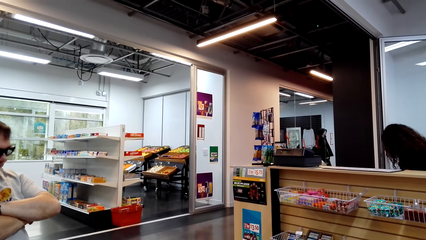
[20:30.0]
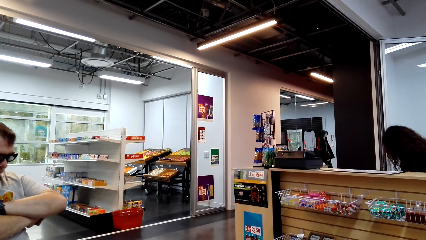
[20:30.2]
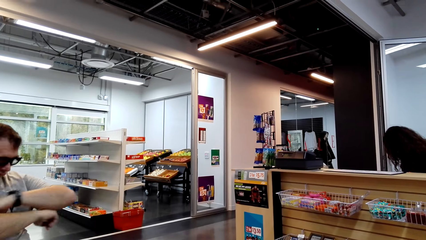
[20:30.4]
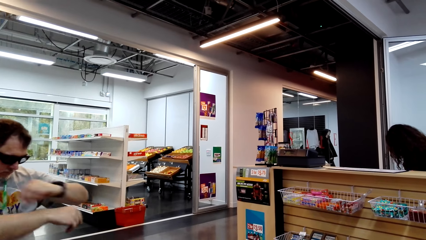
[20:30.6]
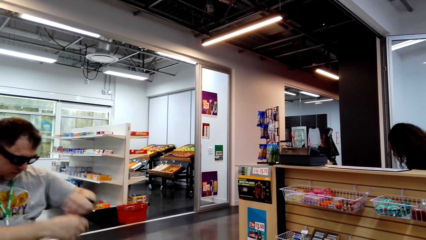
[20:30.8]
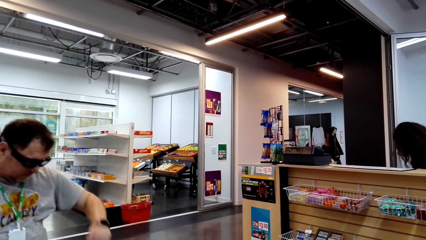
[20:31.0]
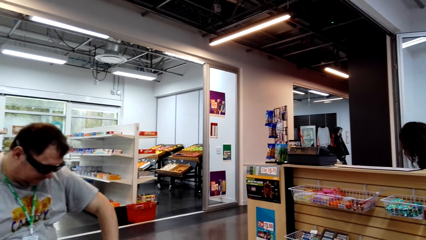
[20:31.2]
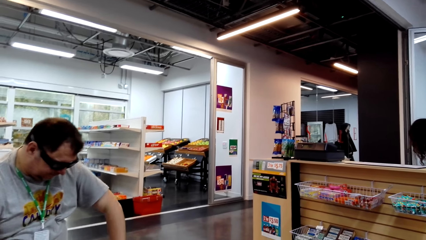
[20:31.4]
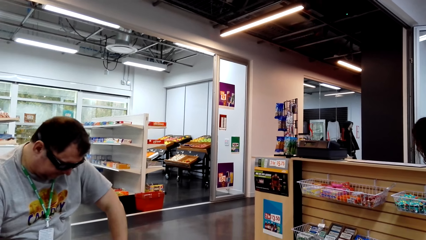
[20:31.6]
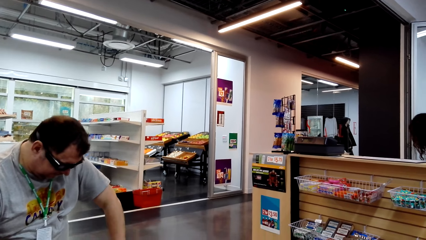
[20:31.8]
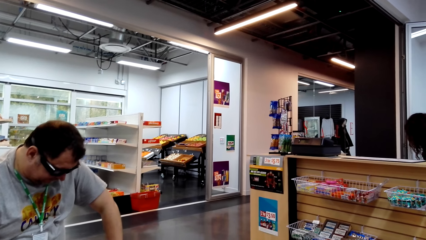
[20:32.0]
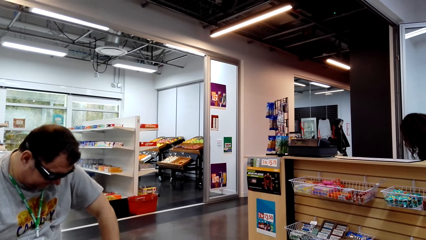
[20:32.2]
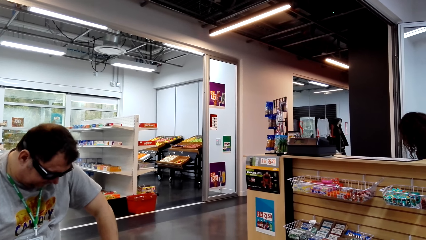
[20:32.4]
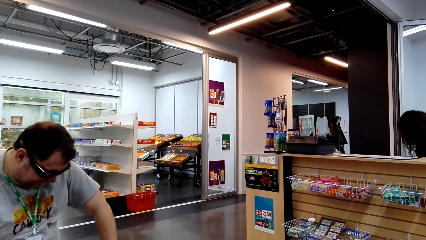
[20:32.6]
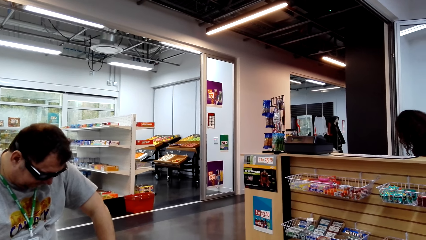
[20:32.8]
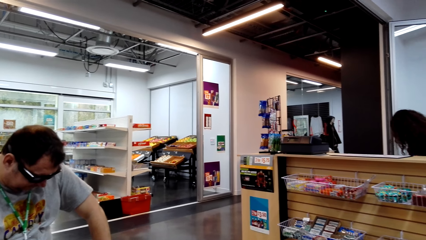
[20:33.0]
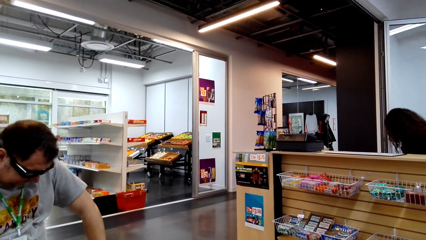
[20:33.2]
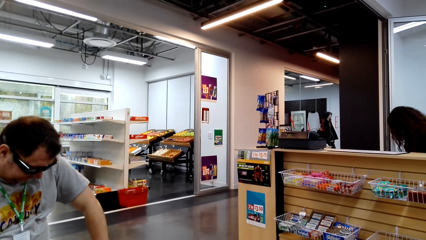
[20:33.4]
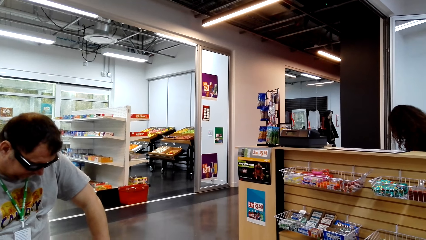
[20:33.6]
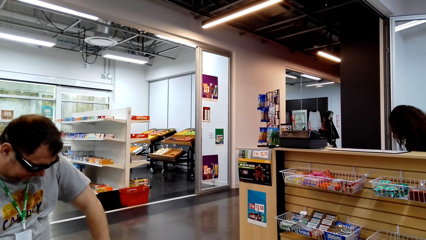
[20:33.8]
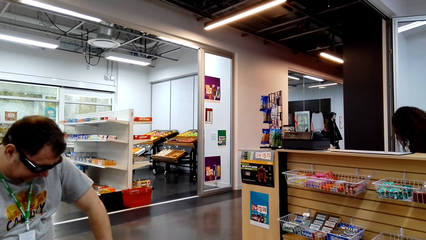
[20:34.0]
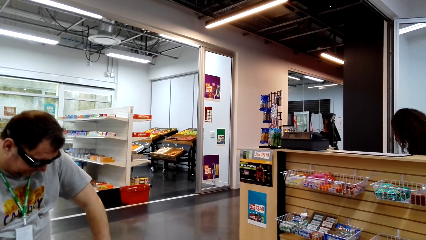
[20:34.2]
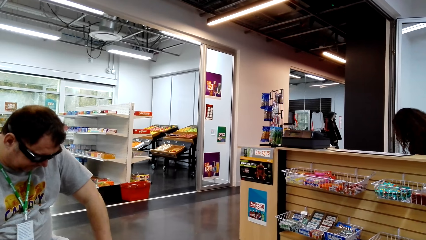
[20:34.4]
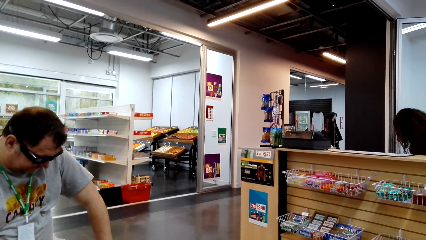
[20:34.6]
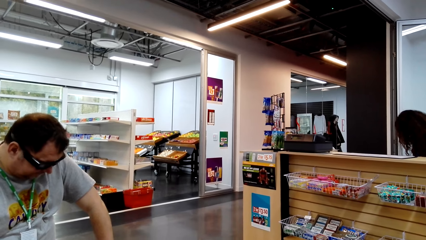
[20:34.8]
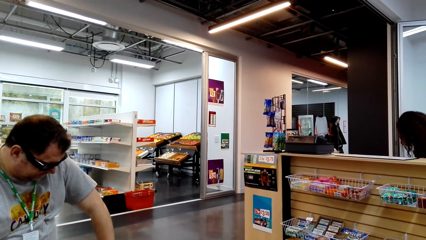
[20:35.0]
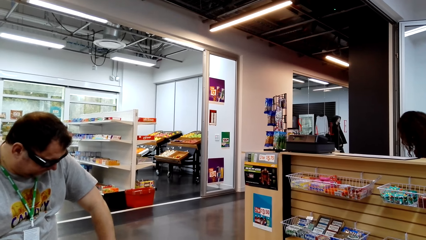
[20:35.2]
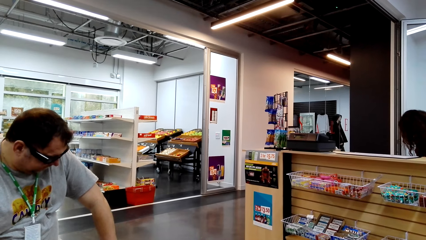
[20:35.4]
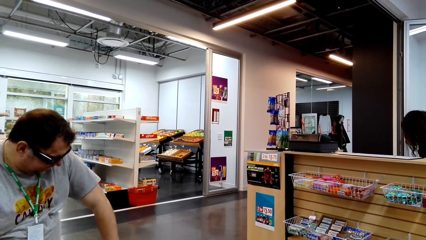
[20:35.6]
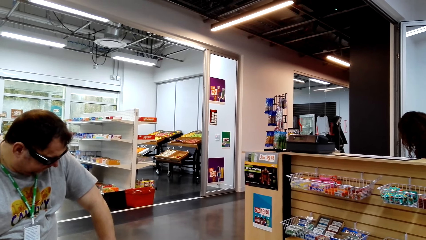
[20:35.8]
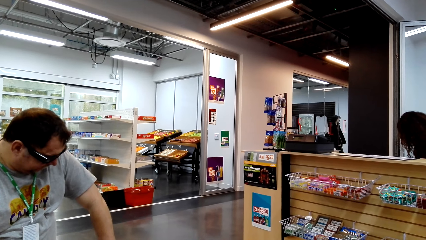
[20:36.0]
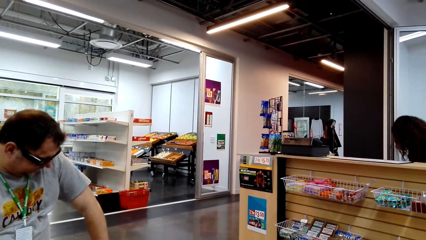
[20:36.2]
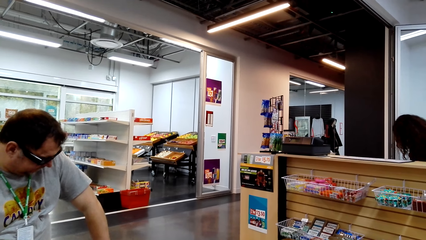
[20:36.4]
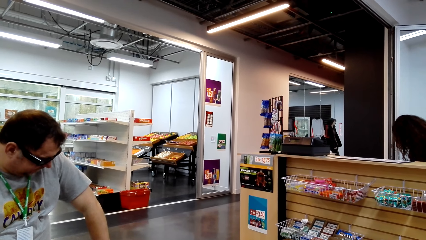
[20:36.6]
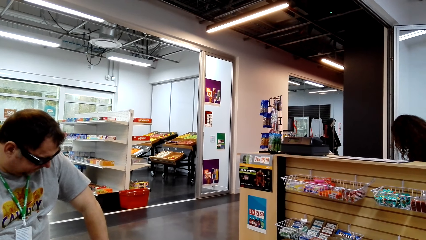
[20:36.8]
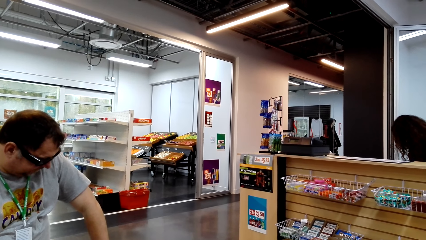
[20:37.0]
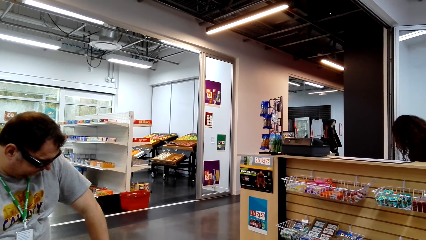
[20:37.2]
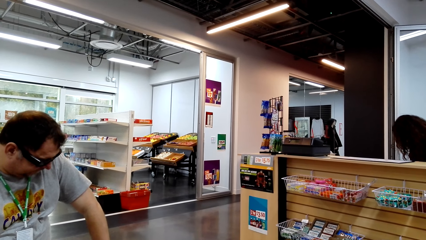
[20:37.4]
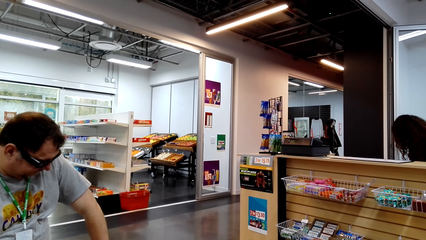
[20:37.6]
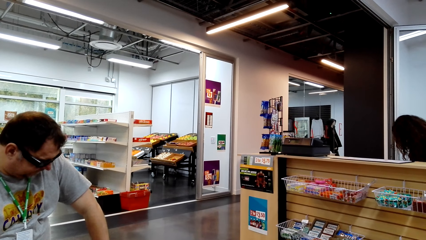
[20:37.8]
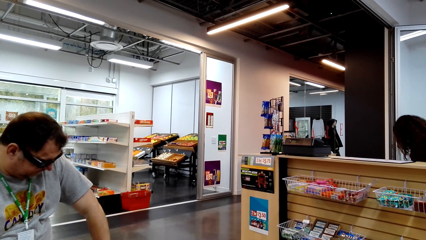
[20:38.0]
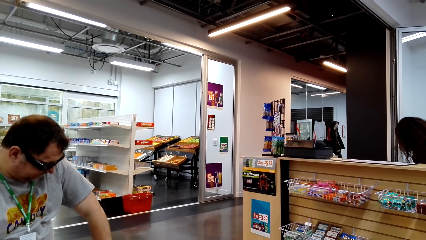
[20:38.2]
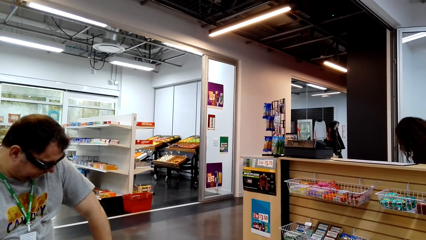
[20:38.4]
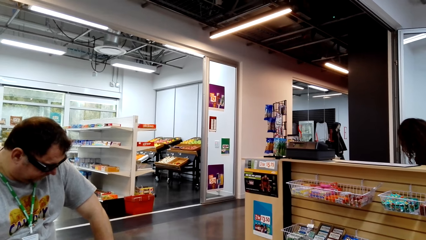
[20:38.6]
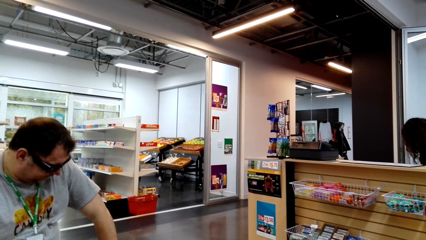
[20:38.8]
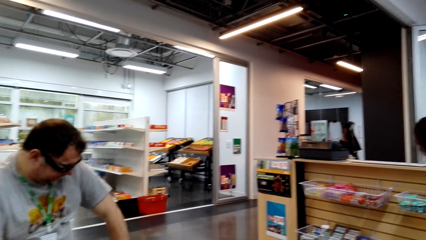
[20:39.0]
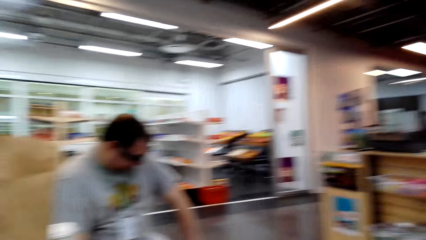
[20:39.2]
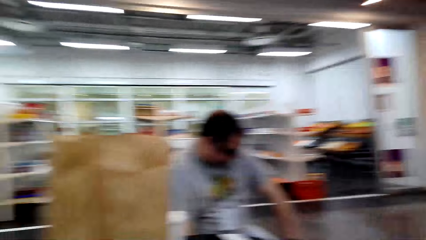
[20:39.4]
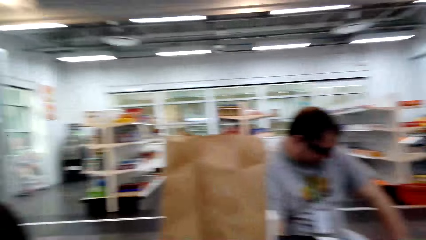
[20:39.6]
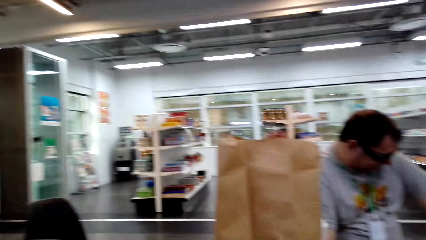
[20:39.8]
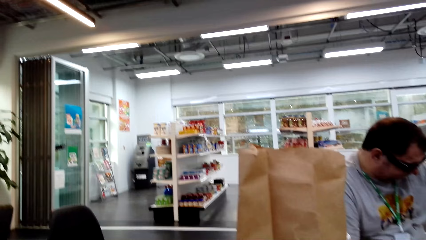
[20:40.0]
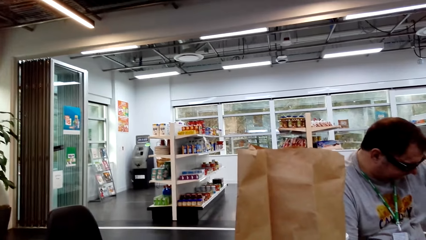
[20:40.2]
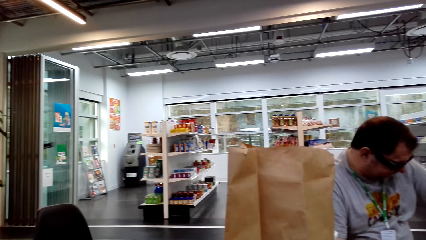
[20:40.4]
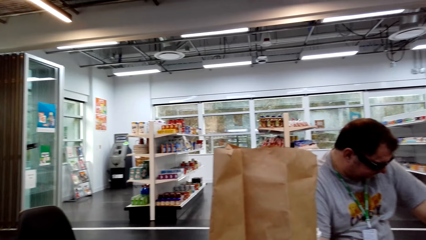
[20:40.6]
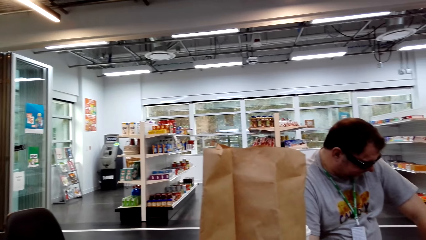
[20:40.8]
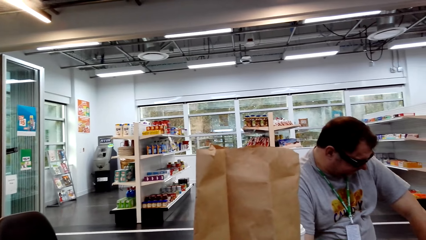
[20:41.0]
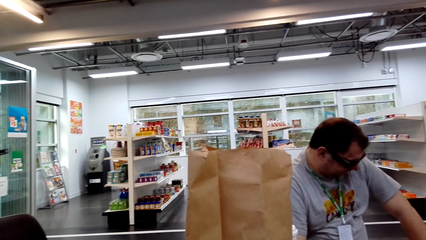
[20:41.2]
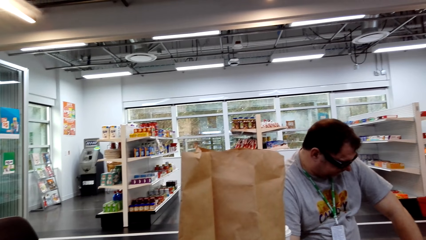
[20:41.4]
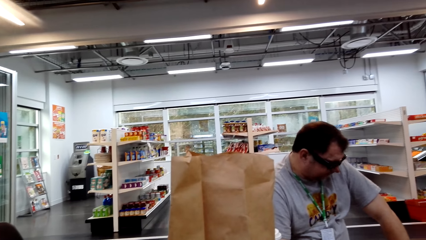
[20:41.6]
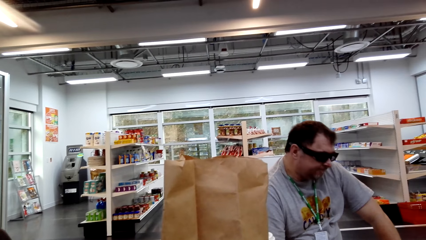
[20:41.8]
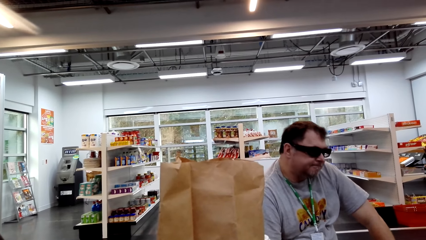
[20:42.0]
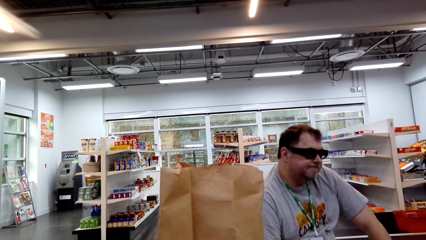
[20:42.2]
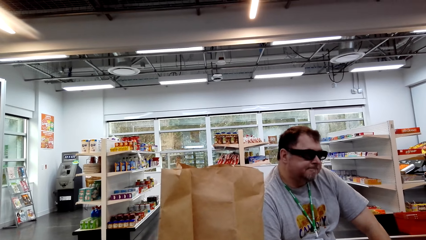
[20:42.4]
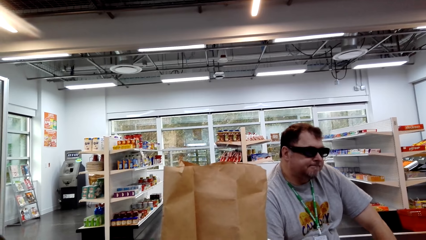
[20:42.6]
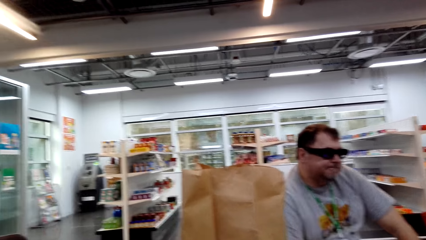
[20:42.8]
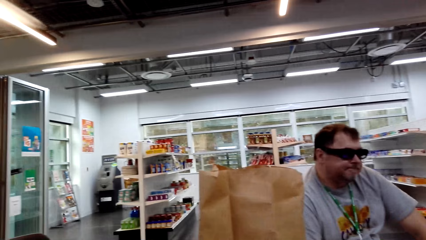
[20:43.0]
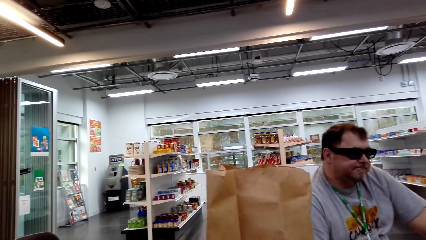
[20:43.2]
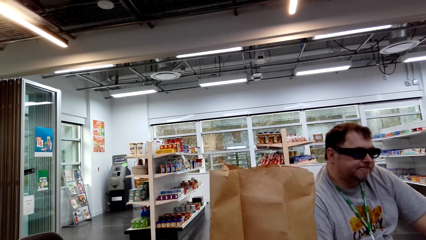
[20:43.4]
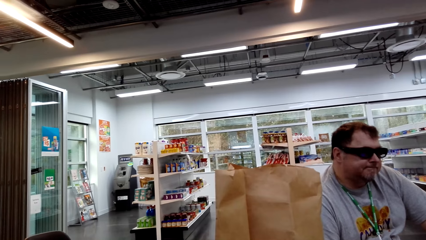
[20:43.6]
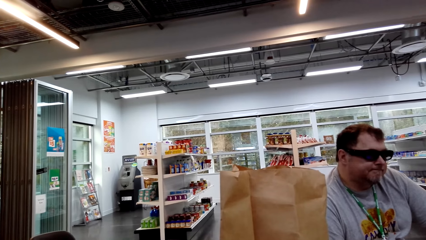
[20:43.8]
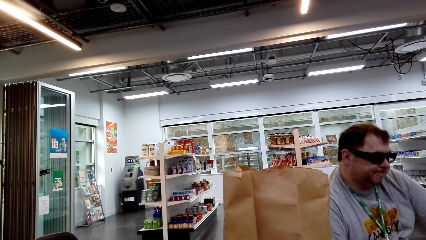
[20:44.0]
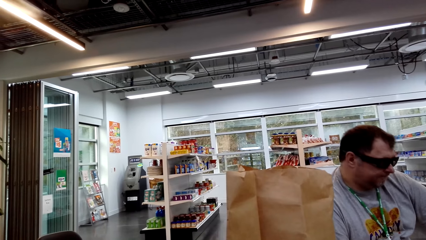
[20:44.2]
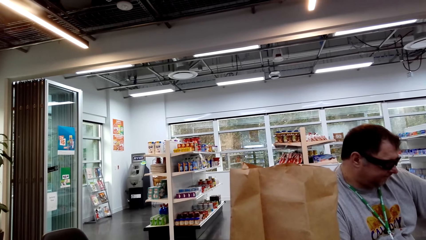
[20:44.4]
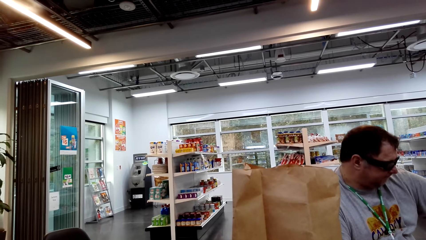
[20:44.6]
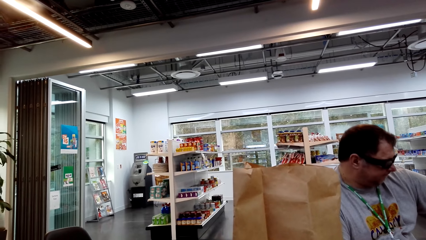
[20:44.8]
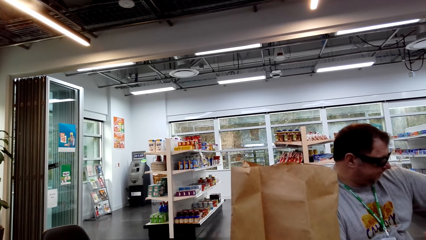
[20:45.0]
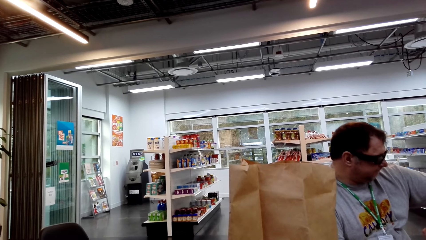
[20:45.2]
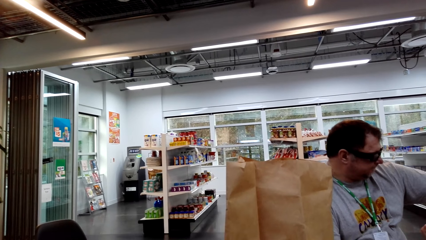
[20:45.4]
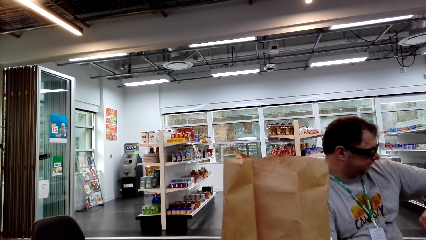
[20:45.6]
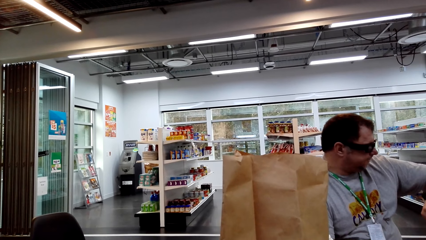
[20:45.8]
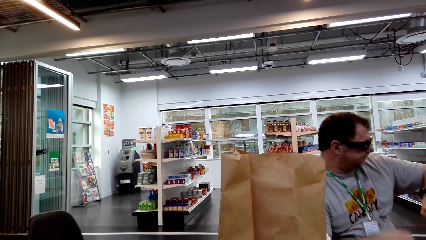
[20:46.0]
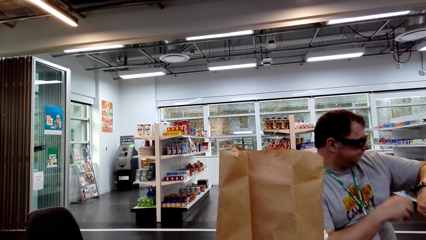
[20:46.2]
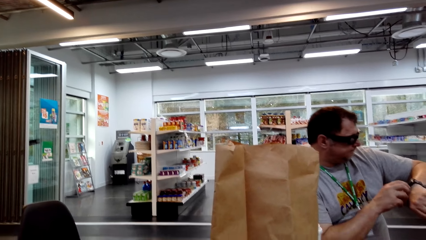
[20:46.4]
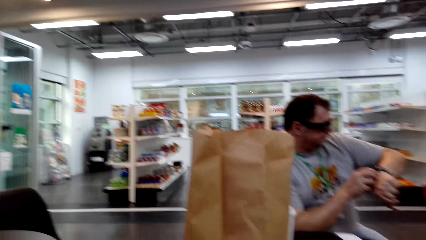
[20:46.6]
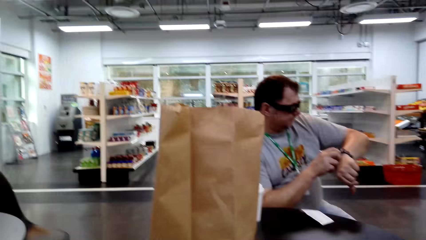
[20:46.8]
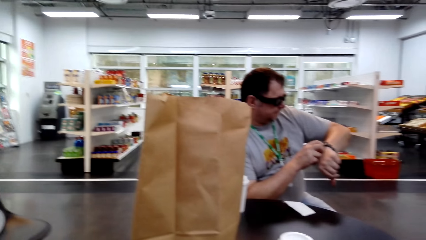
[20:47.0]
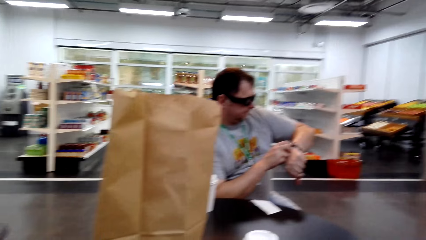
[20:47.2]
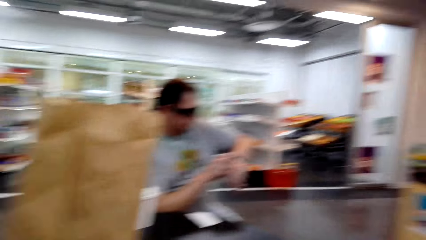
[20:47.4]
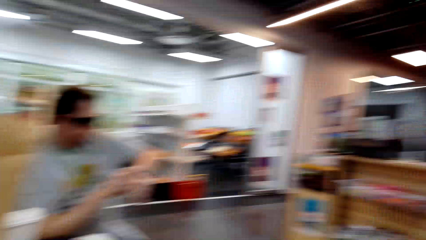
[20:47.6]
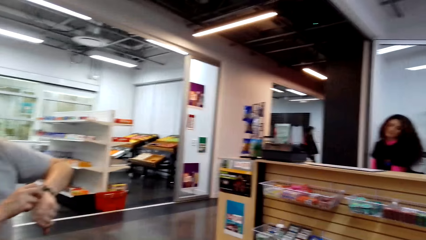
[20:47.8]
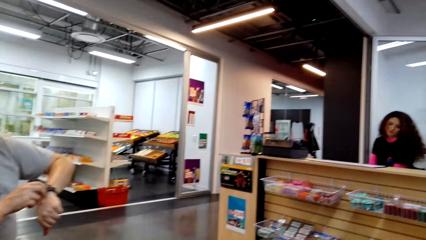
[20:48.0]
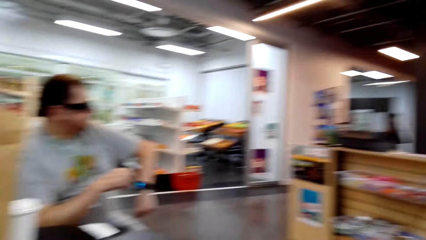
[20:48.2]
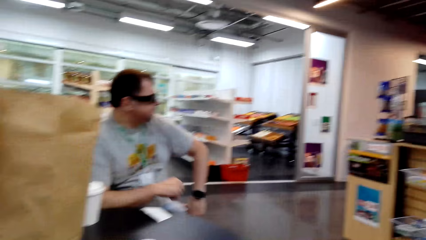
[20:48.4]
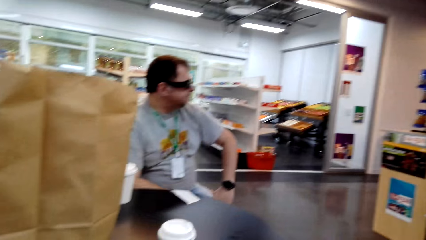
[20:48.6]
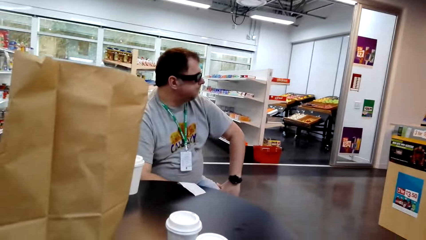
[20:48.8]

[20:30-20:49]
A person looks at the camera wearer. Another person looks at a watch.
